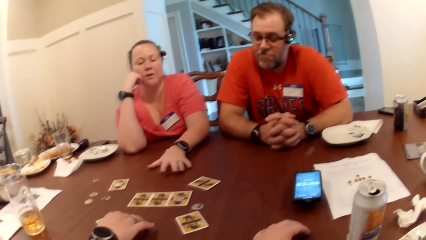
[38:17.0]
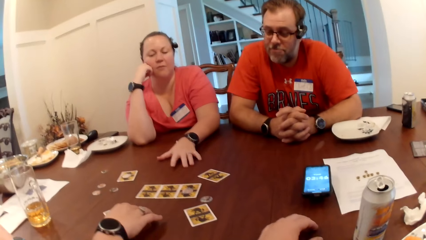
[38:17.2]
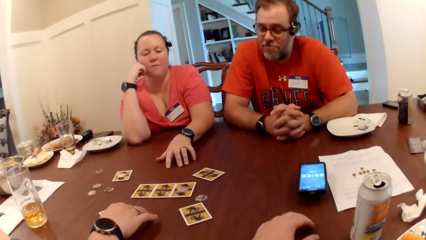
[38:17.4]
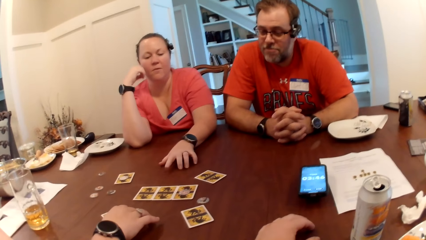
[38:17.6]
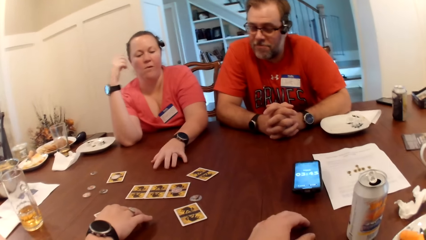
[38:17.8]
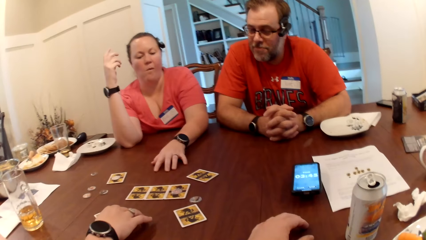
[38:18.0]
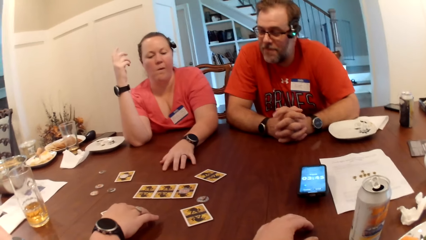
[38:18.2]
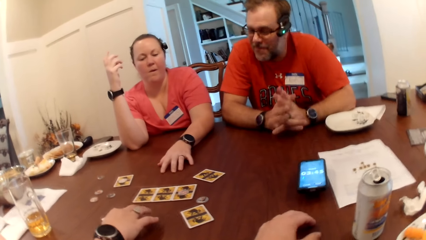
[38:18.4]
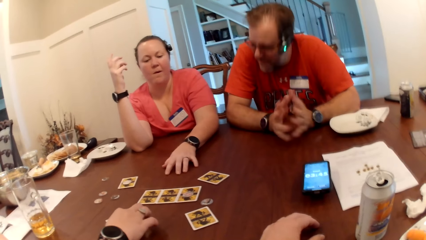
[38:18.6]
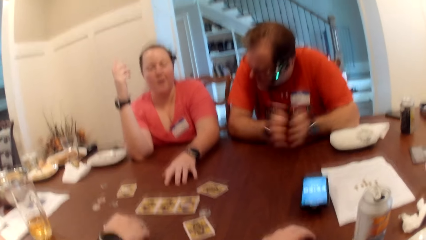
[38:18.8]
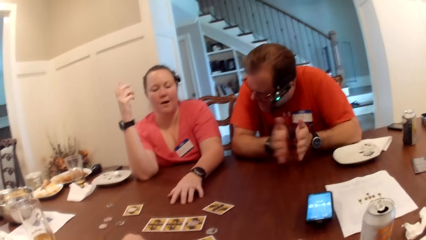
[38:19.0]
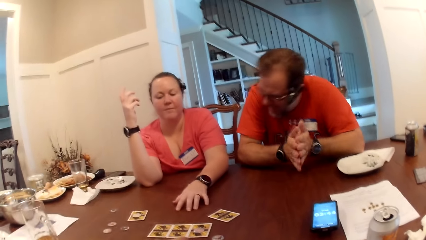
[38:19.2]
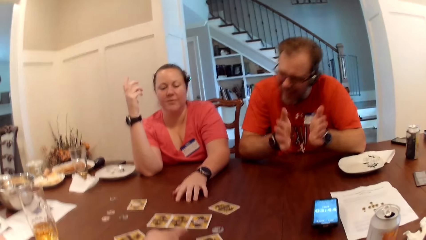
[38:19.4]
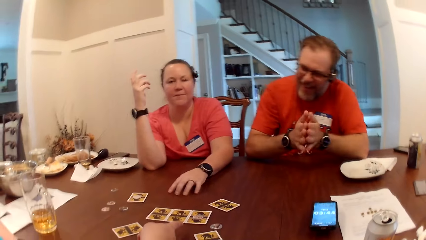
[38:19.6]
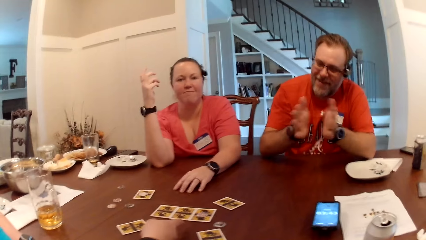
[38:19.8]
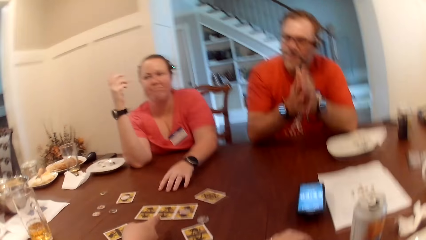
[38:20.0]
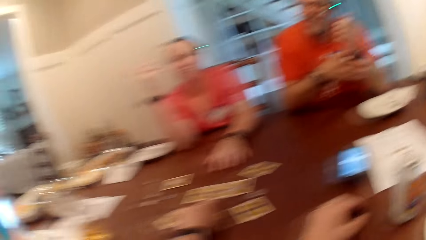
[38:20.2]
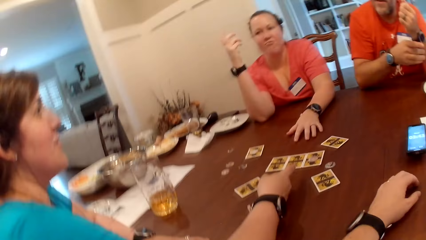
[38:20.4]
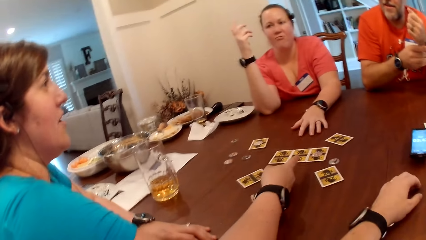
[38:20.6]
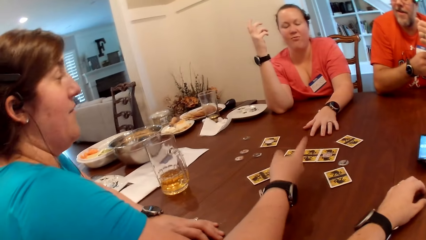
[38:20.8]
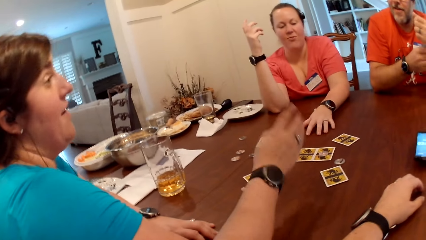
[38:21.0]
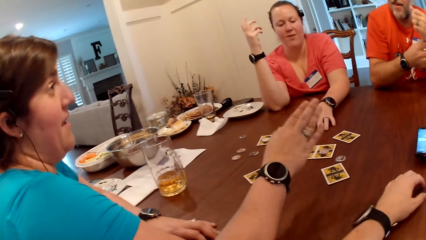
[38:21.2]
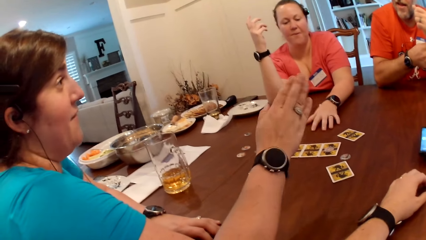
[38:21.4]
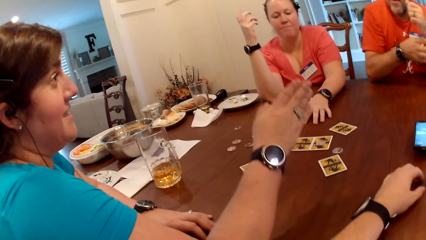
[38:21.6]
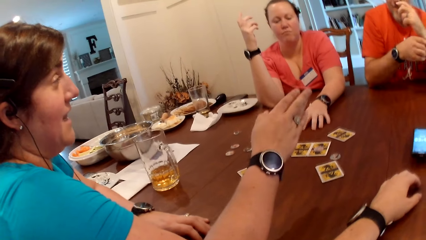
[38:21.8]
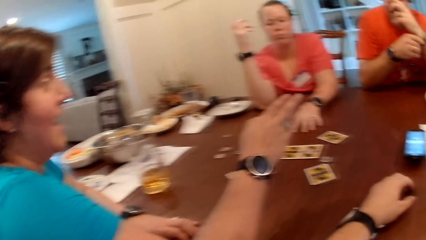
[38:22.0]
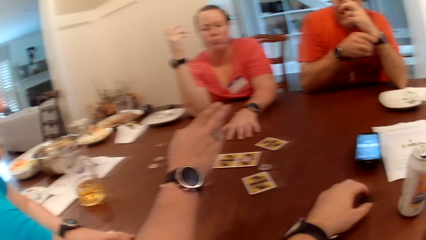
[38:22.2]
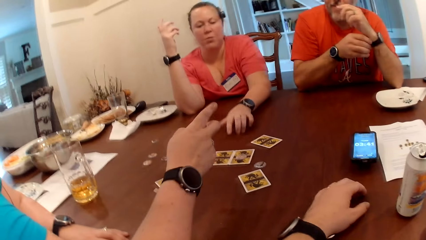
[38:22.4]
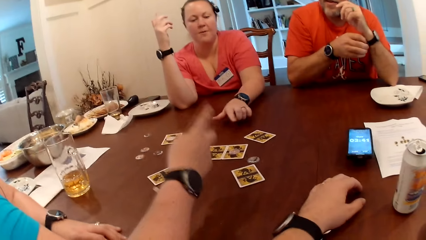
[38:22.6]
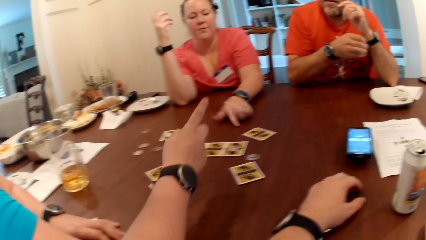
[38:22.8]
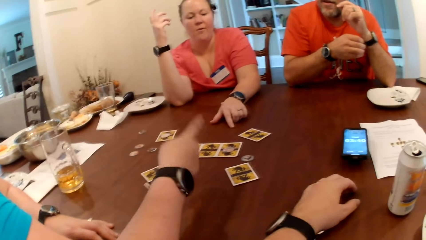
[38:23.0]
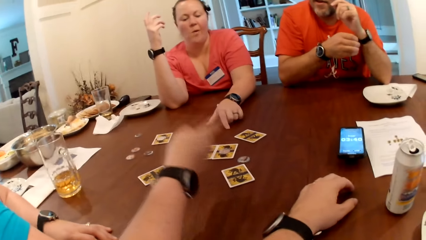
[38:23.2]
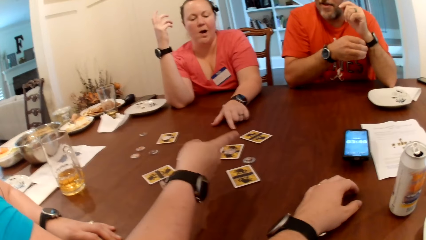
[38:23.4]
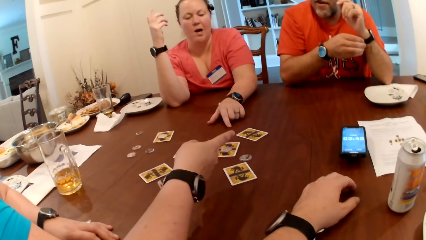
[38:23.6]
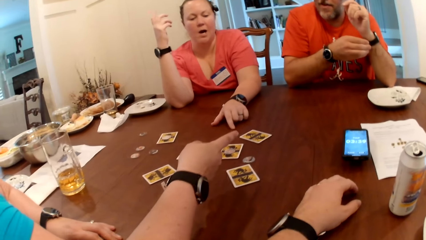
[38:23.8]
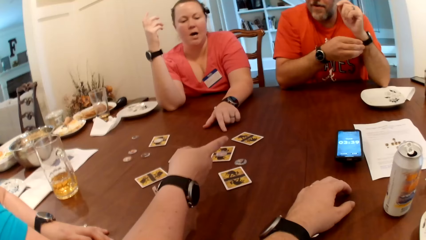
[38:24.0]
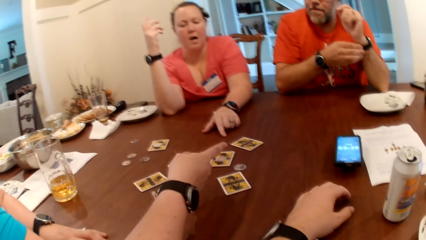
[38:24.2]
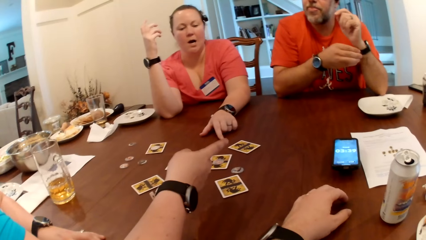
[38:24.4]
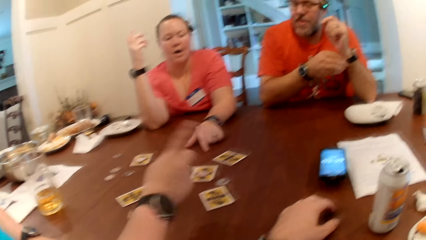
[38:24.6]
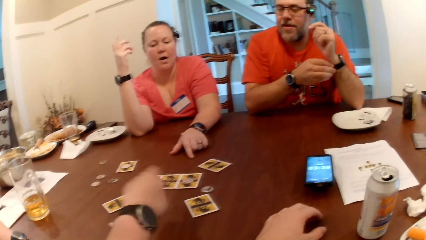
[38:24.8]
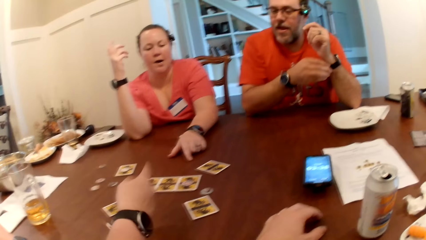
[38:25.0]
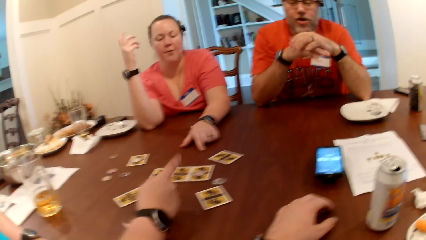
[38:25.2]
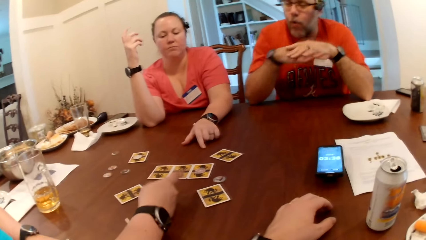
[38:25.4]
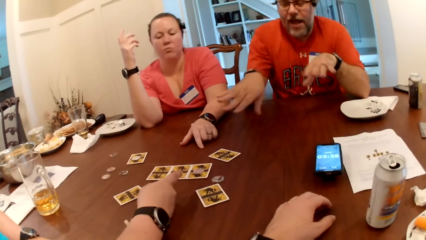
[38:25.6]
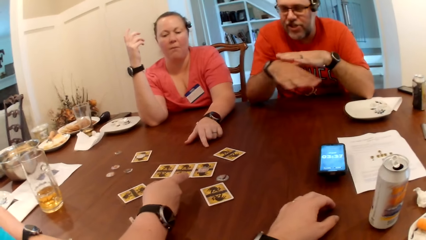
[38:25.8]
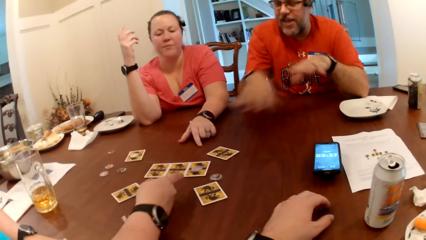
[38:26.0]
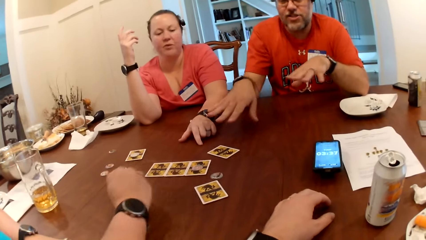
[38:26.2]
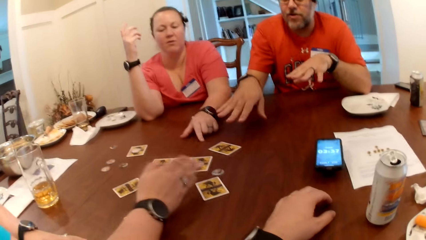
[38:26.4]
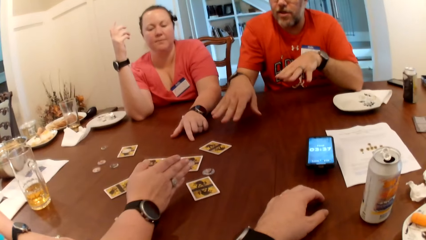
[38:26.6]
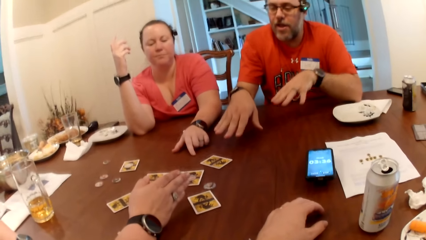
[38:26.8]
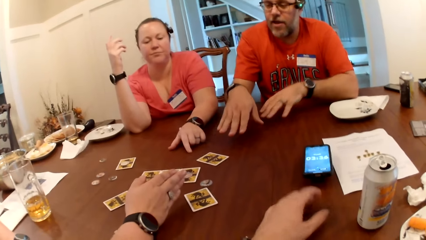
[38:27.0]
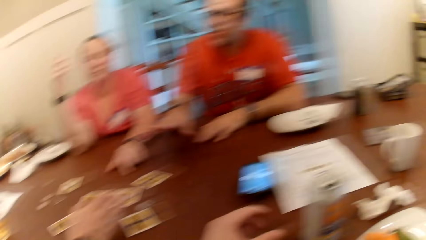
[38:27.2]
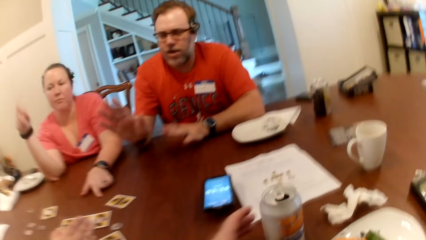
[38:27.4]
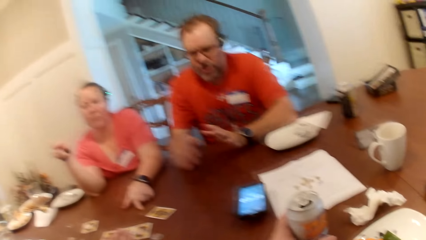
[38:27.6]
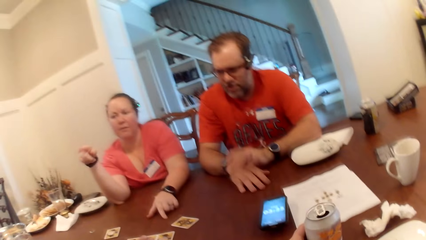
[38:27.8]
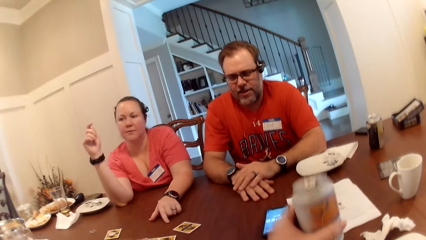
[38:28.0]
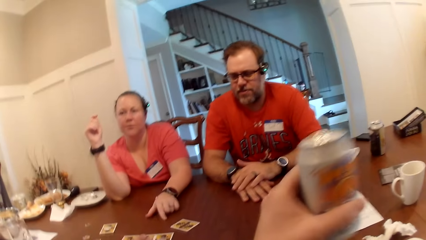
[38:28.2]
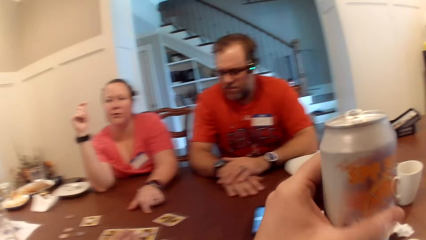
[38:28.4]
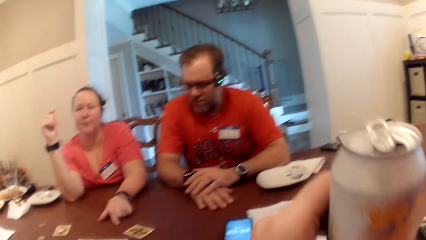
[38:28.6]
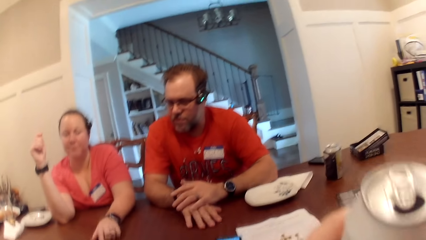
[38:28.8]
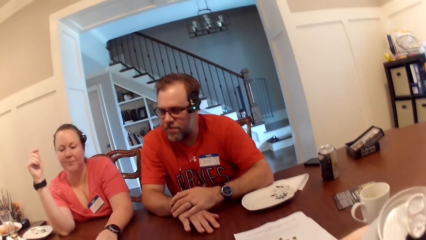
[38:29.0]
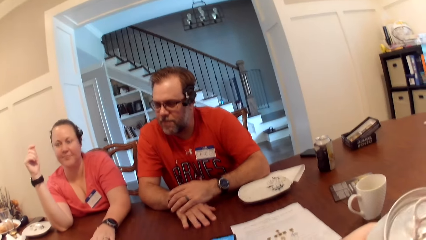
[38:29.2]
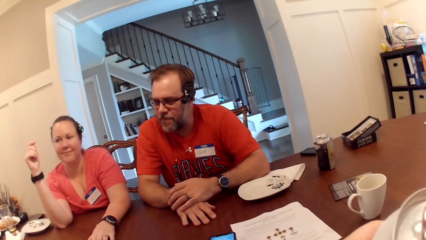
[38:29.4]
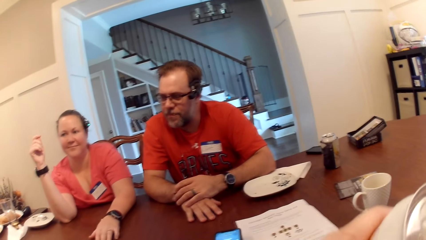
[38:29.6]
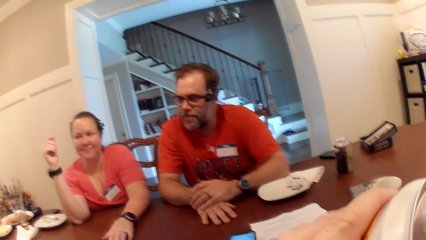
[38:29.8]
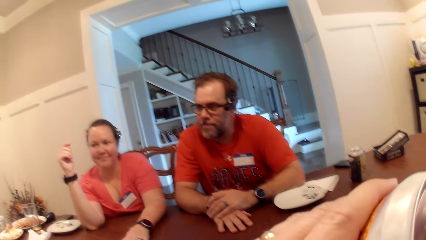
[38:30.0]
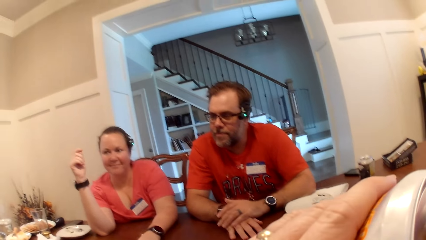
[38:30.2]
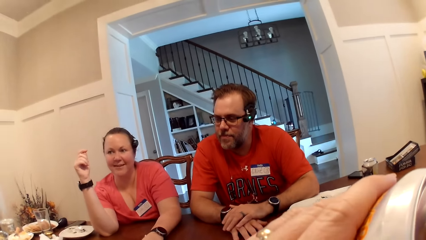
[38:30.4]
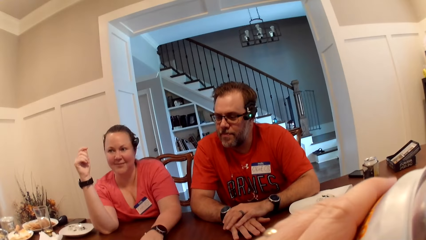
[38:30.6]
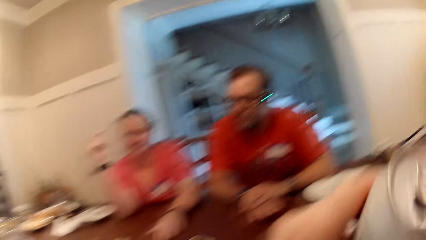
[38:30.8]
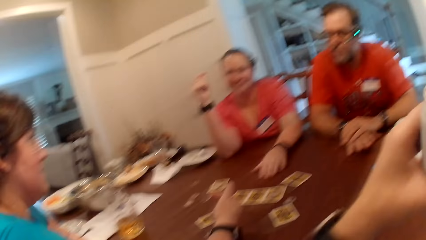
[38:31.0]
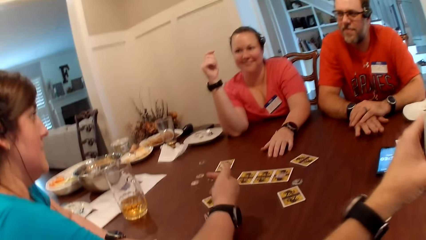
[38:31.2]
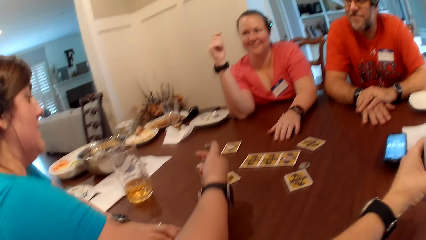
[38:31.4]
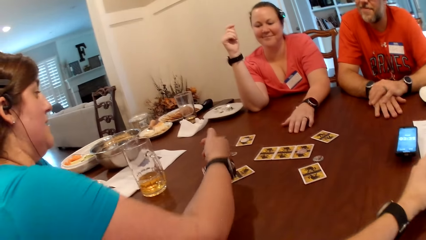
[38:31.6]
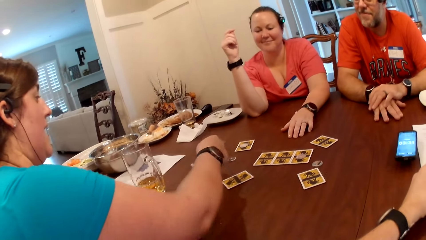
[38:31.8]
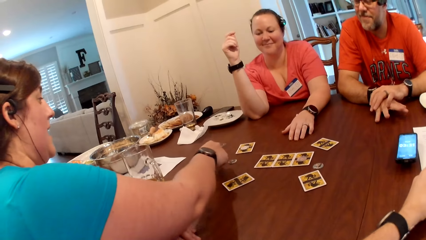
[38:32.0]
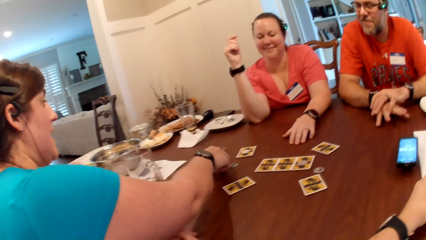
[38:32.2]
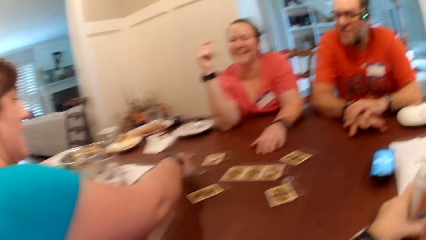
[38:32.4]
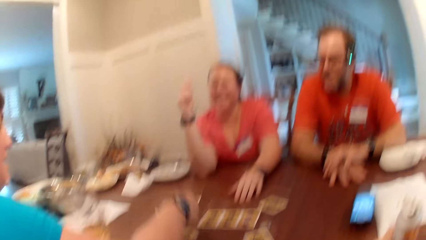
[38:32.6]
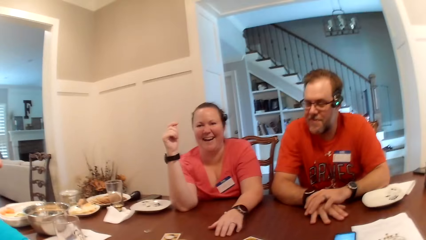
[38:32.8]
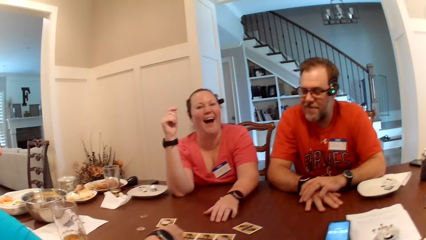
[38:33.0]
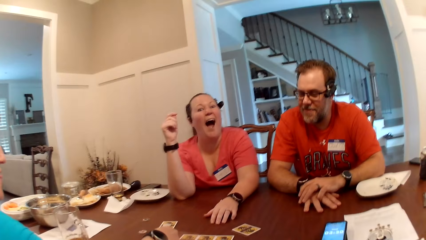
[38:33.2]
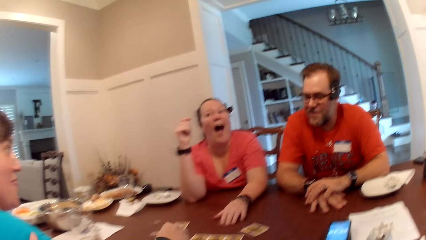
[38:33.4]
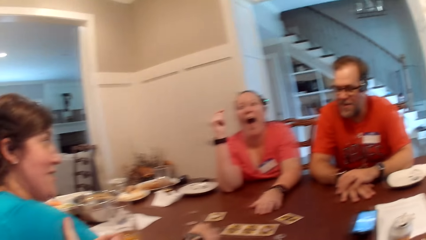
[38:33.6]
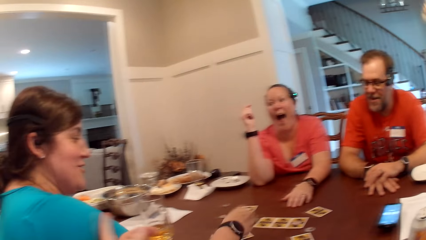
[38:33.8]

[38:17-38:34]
A man claps. A woman interacts with the man. The man makes a hand gesture. The camera wearer picks up the drink can on the table with his left hand. Another woman interacts with the first woman. The camera wearer drinks the drink can in his left hand. He drops the drink can on the table with his left hand. A woman touches a card.
